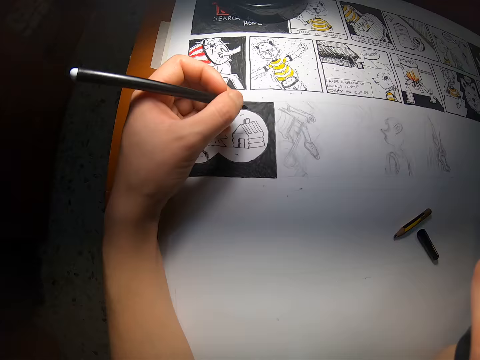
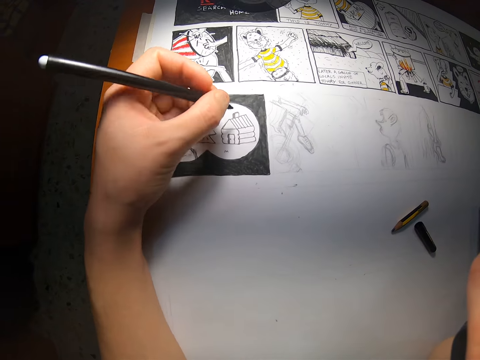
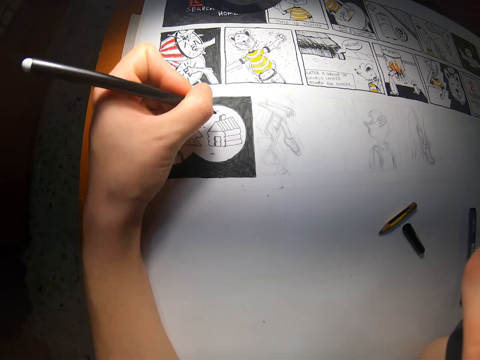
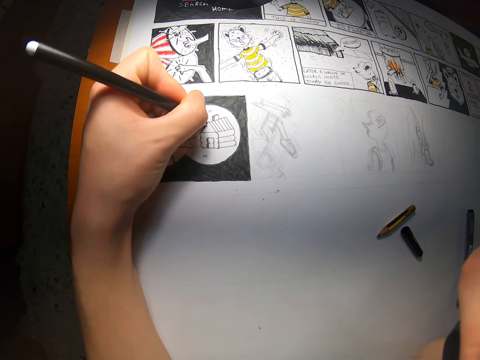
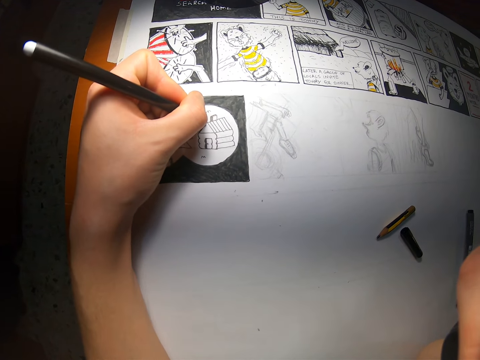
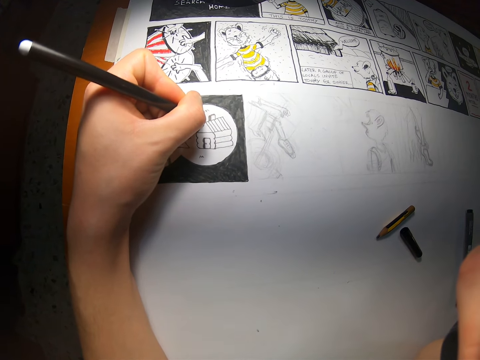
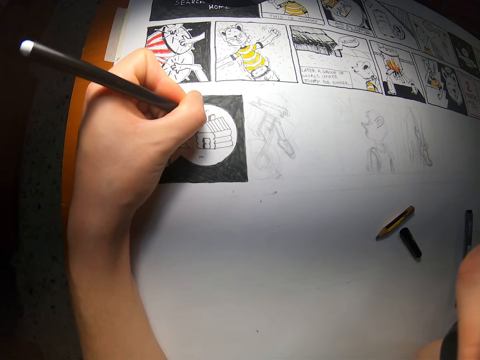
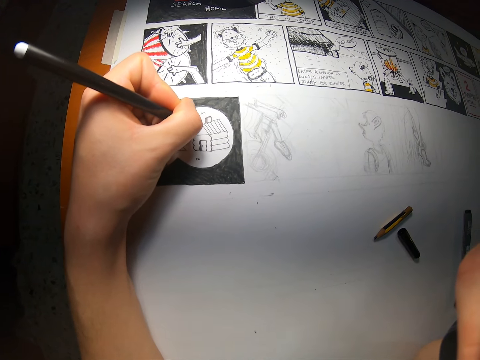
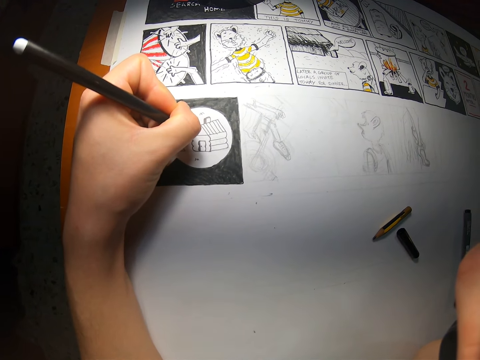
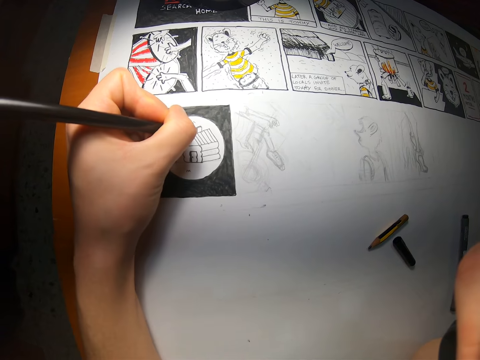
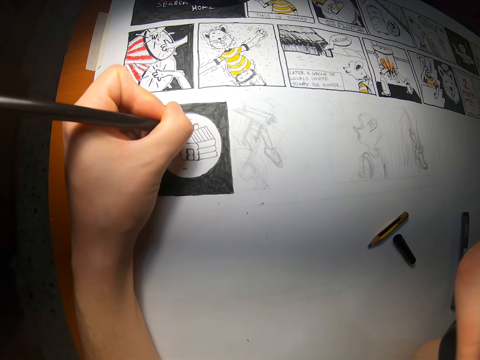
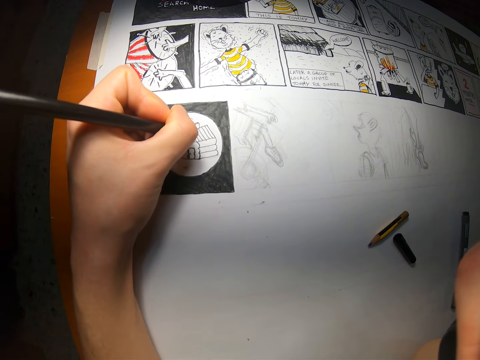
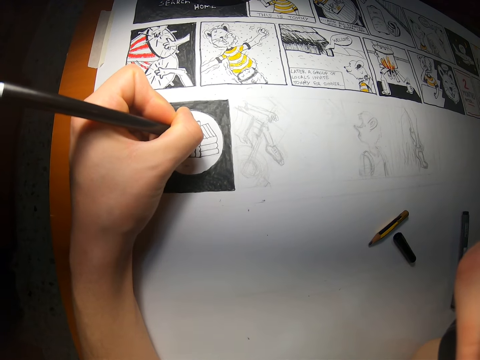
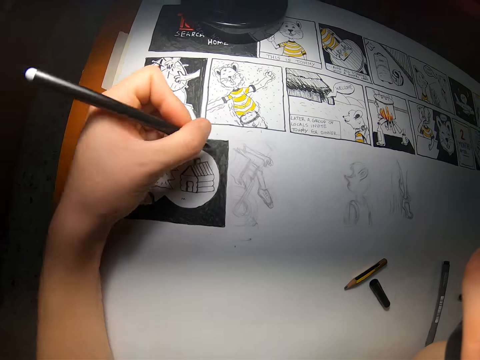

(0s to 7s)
The camera wearer draws on a paper with a marker in her left hand.

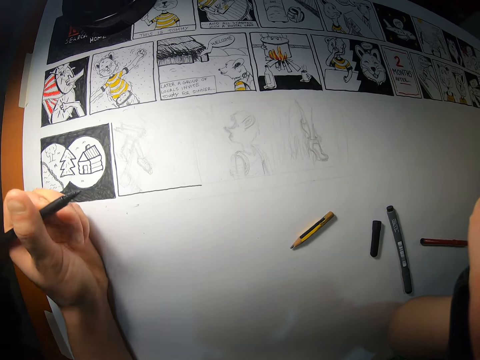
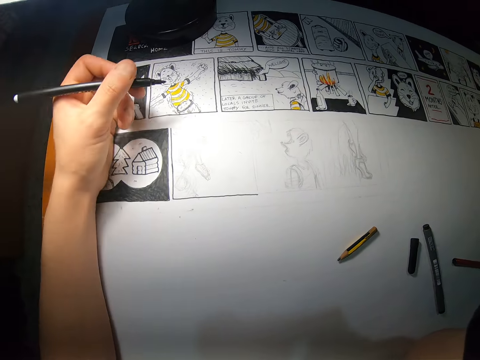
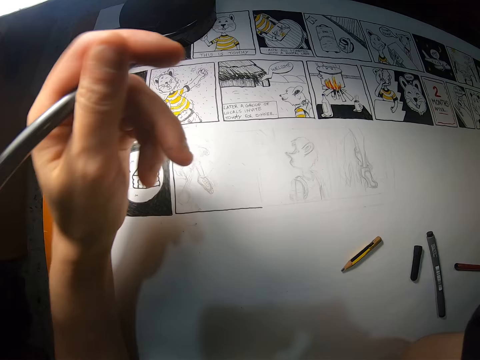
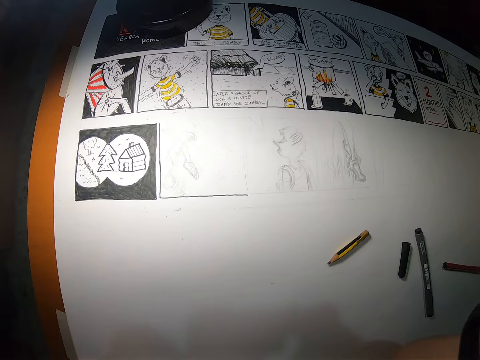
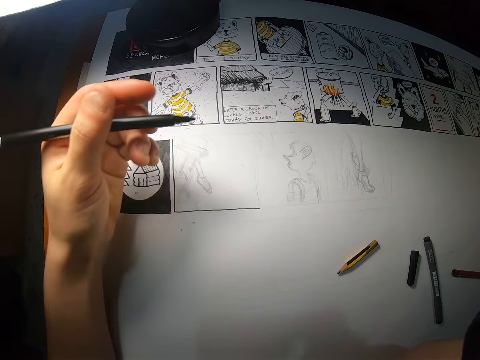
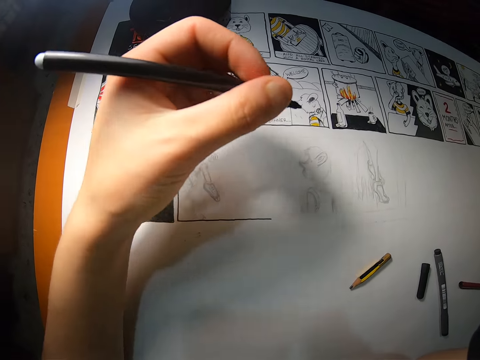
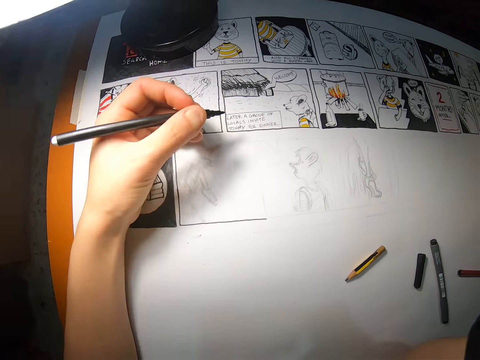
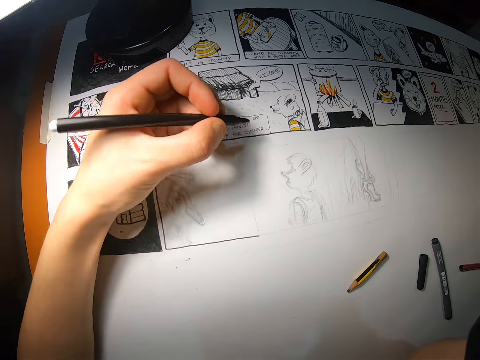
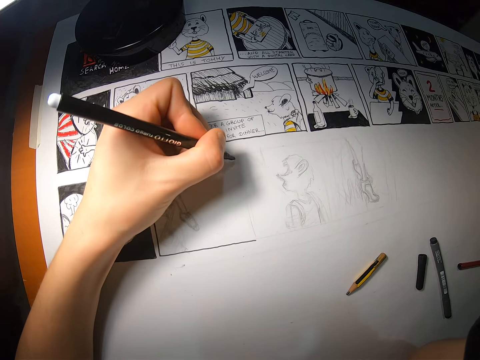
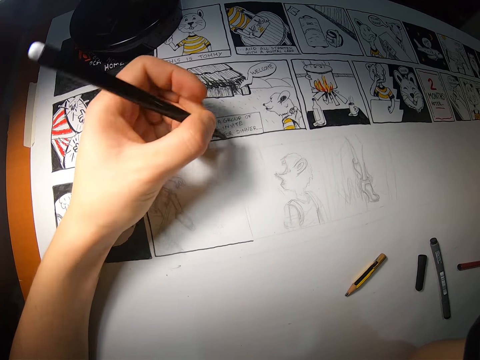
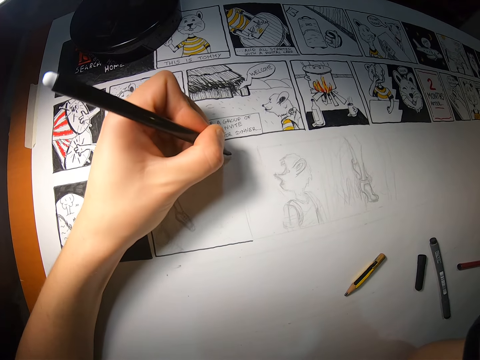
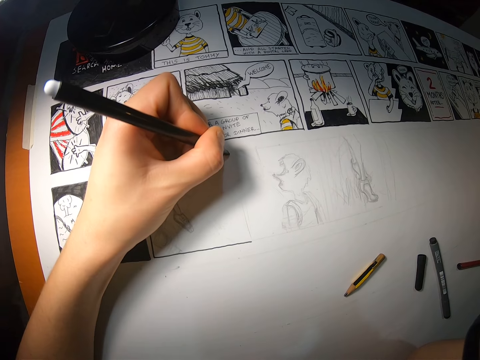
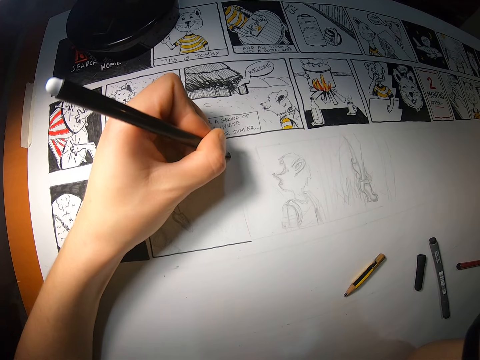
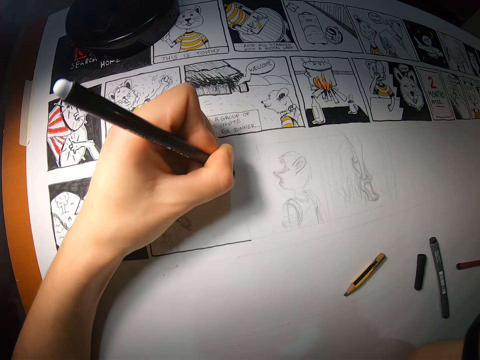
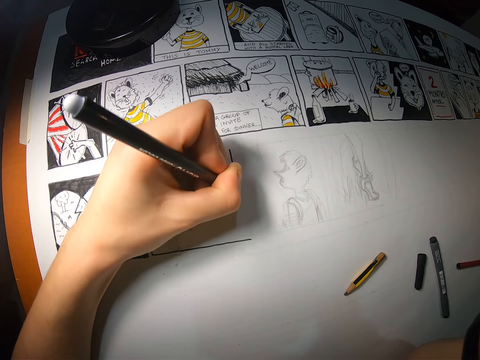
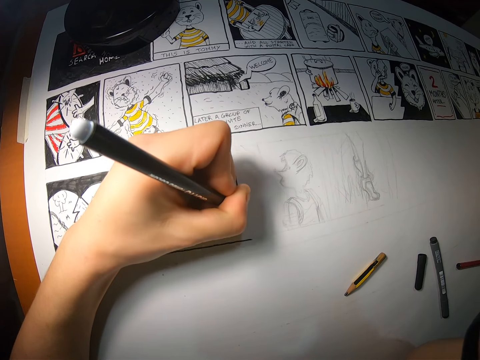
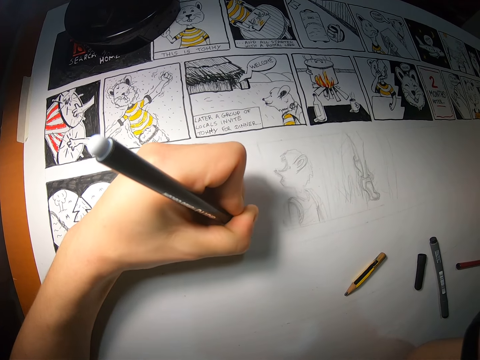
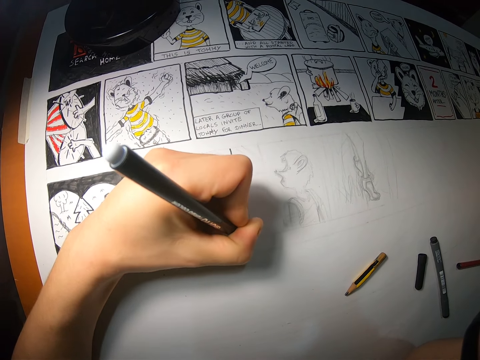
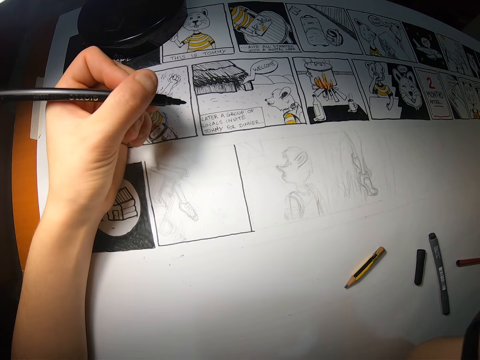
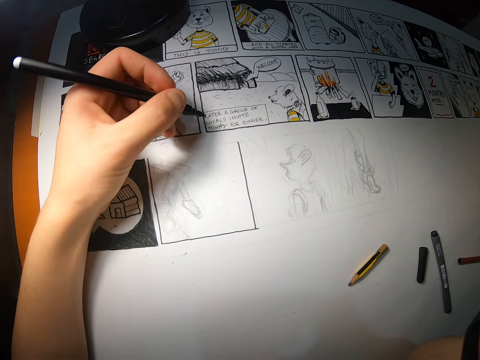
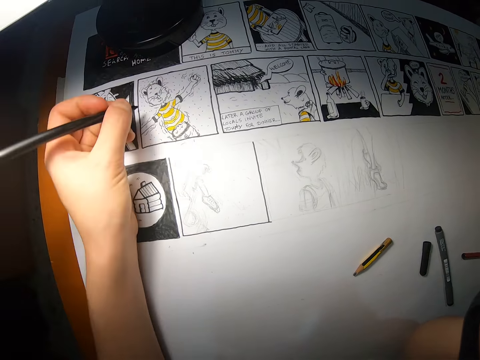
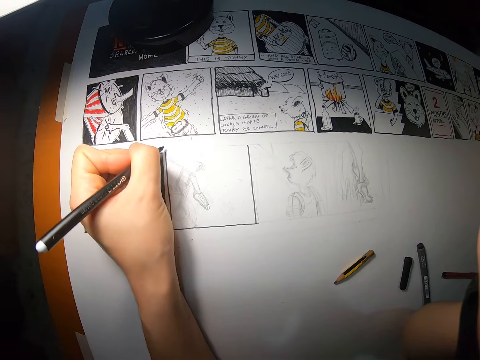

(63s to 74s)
The camera wearer lifts the left hand. She lowers the left hand to the art. She draws on the paper with the marker in her left hand.

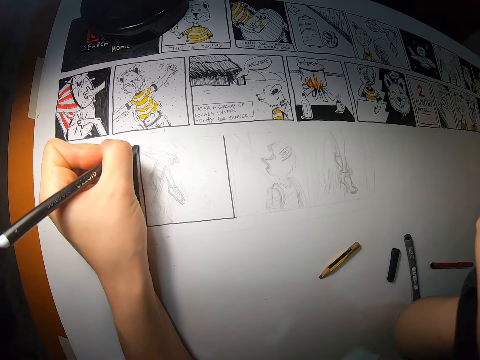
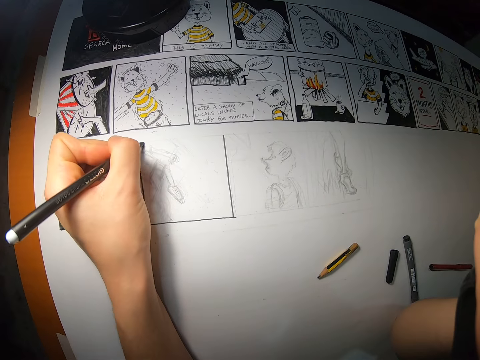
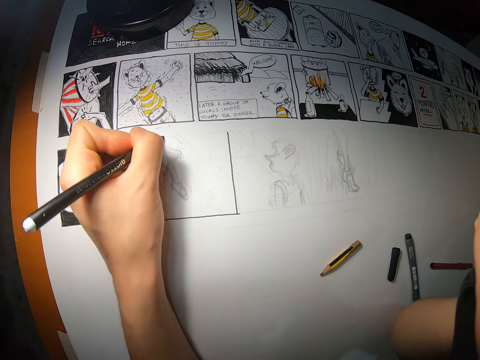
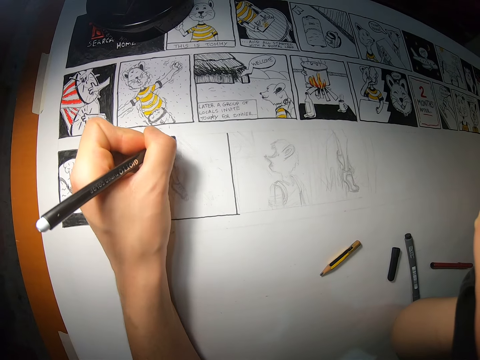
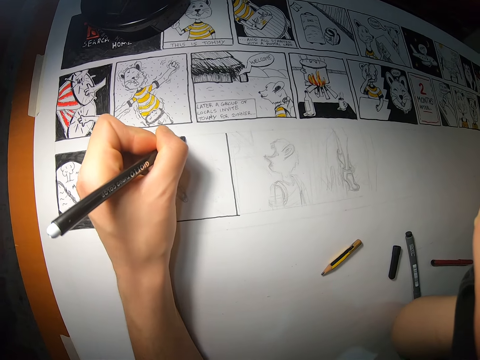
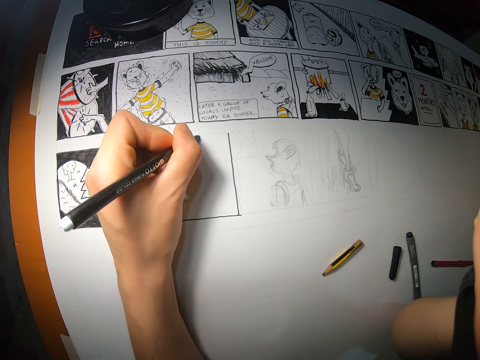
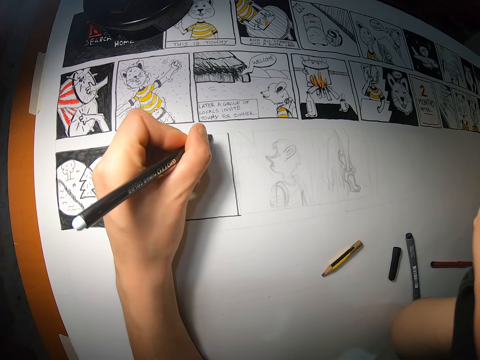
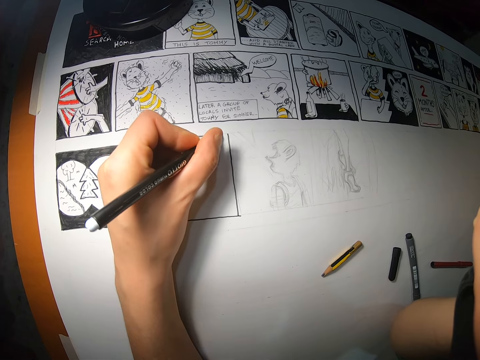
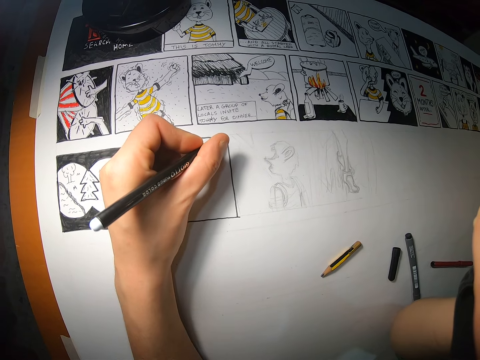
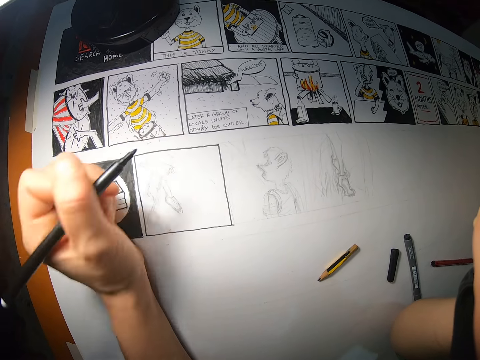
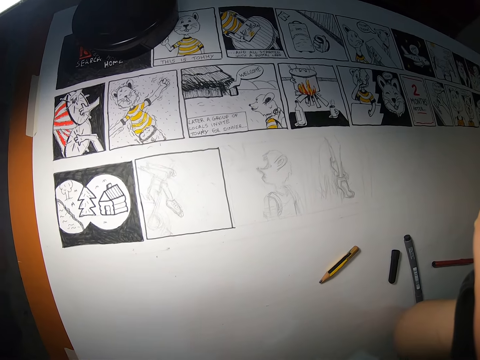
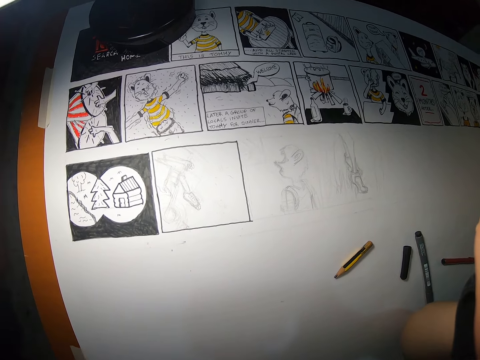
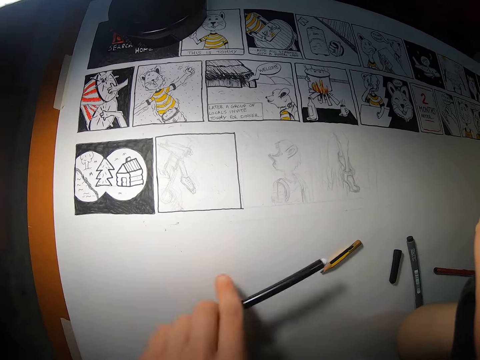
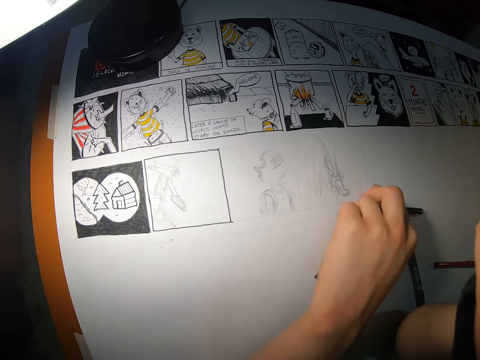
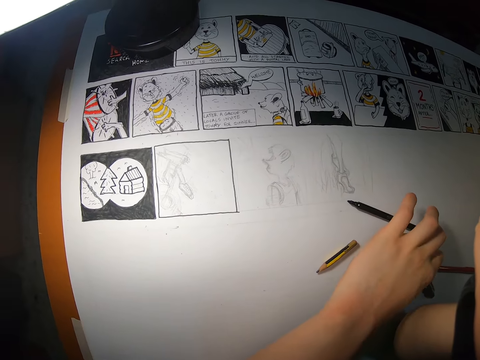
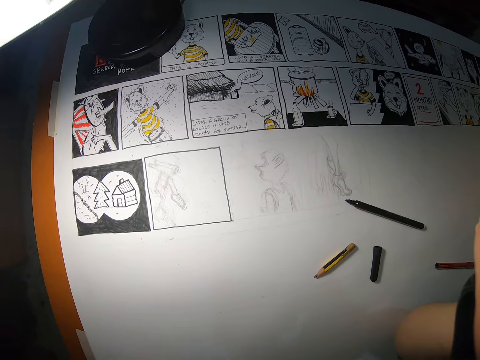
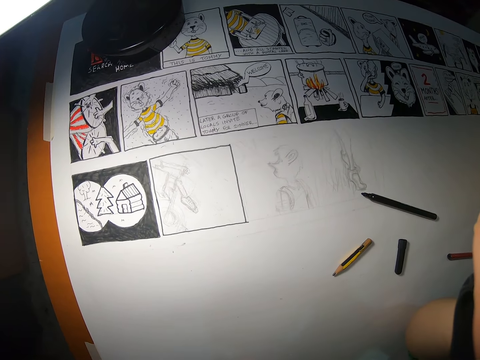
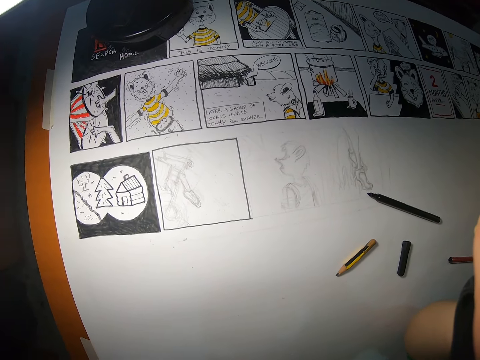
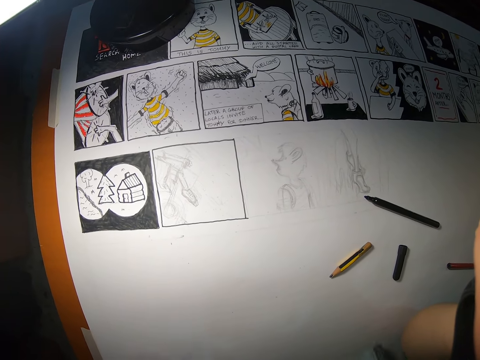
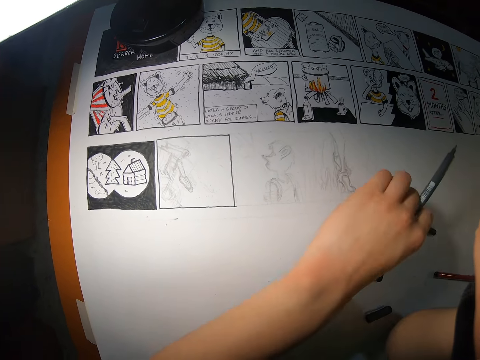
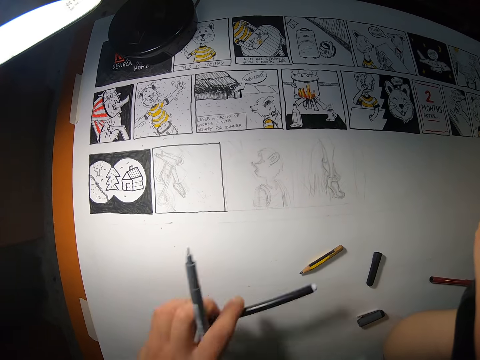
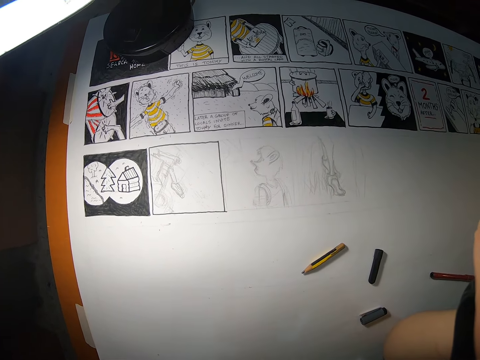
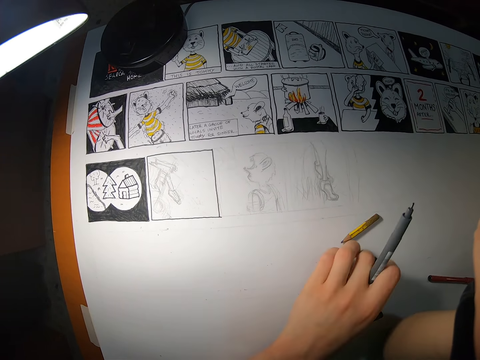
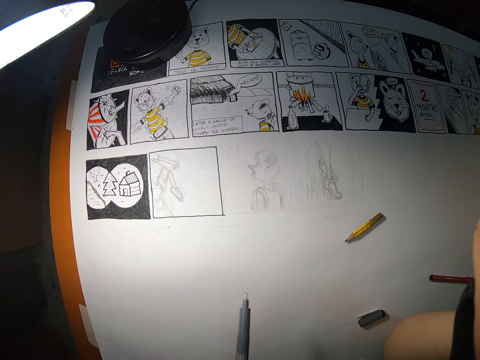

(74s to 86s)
The camera wearer lifts the left hand. She drops the marker on the paper with her left hand. She picks up a second marker from the paper with her left hand. She picks up the first marker from the paper with her left hand. She picks up a marker cover from the paper with her left hand.
